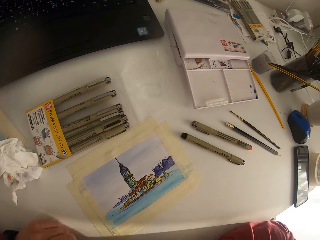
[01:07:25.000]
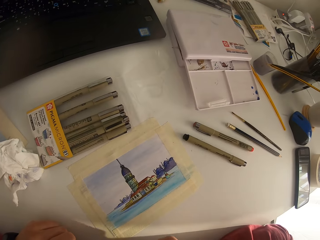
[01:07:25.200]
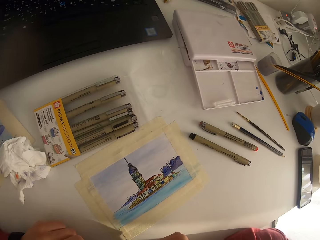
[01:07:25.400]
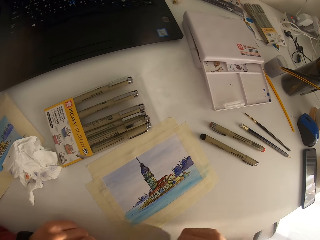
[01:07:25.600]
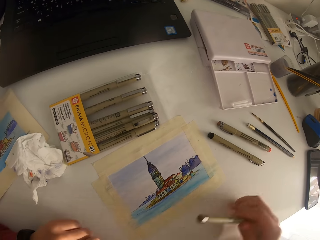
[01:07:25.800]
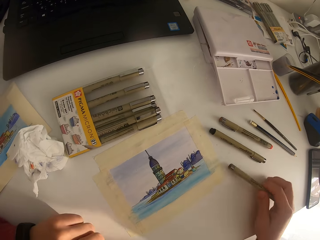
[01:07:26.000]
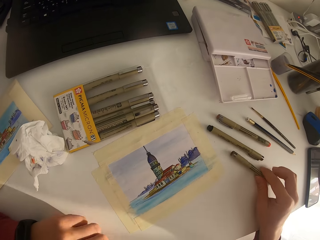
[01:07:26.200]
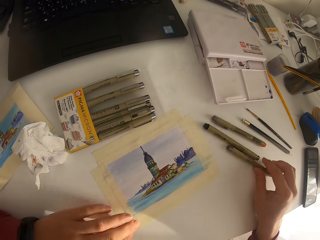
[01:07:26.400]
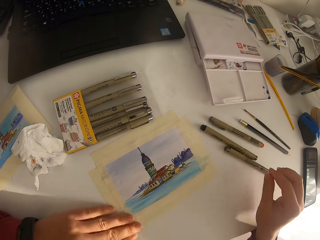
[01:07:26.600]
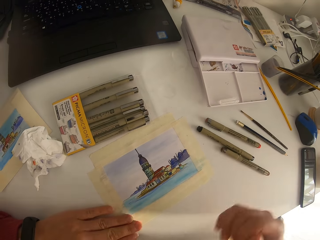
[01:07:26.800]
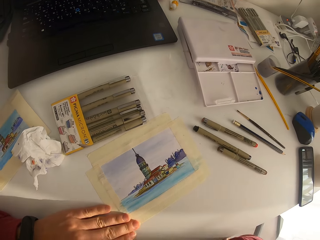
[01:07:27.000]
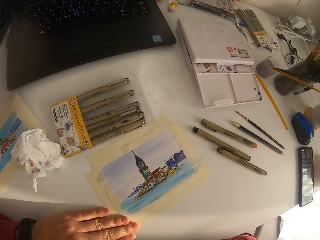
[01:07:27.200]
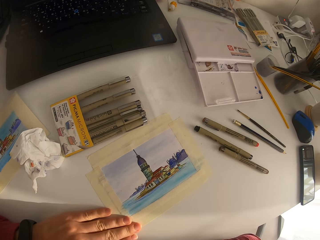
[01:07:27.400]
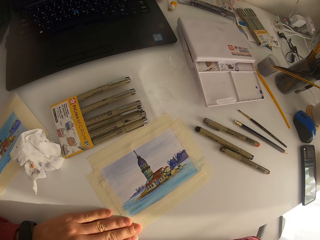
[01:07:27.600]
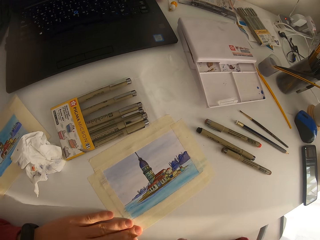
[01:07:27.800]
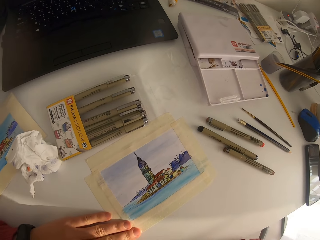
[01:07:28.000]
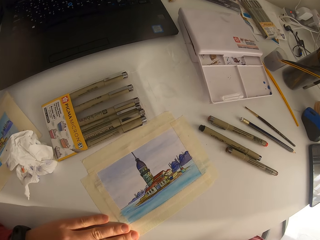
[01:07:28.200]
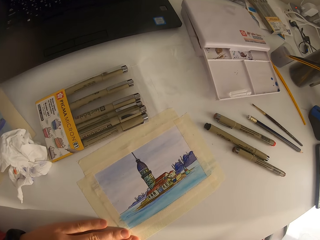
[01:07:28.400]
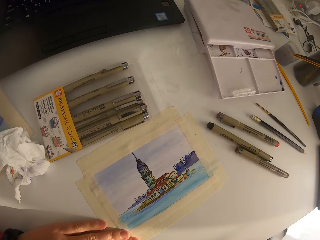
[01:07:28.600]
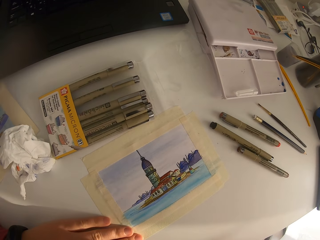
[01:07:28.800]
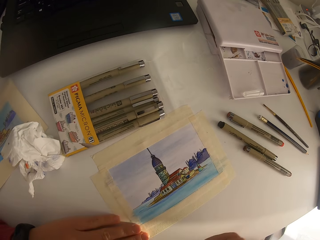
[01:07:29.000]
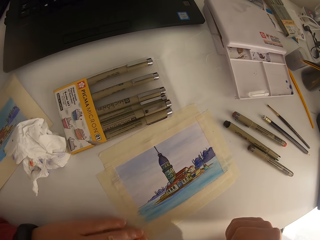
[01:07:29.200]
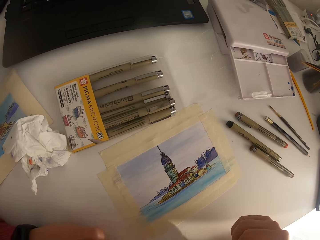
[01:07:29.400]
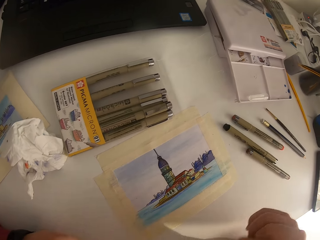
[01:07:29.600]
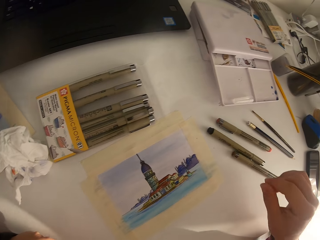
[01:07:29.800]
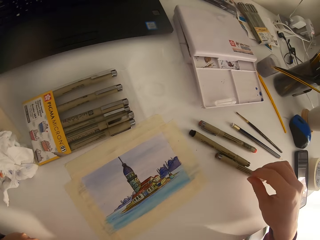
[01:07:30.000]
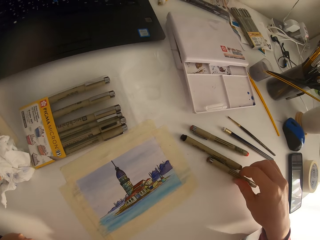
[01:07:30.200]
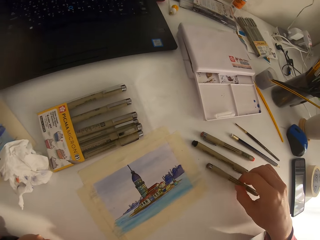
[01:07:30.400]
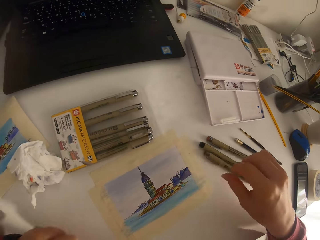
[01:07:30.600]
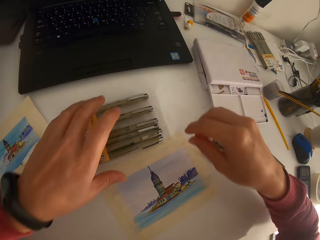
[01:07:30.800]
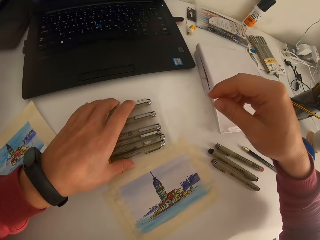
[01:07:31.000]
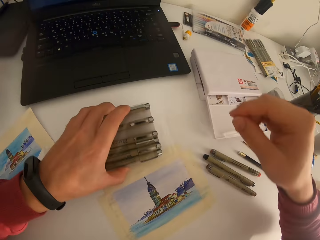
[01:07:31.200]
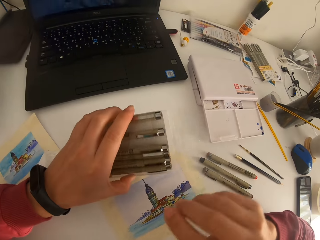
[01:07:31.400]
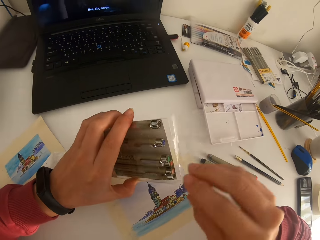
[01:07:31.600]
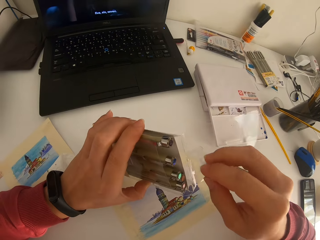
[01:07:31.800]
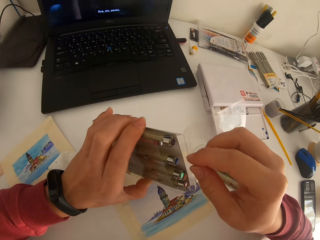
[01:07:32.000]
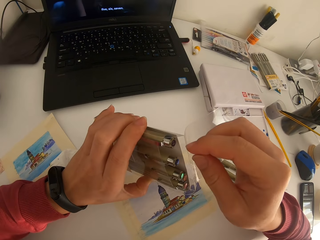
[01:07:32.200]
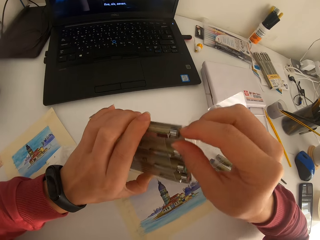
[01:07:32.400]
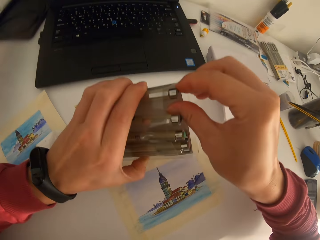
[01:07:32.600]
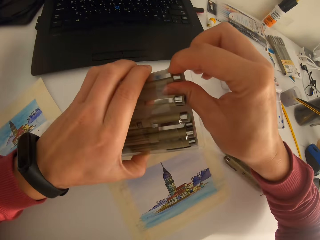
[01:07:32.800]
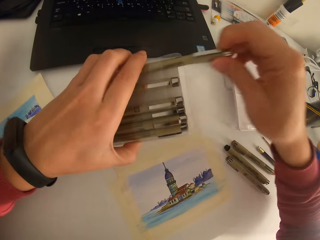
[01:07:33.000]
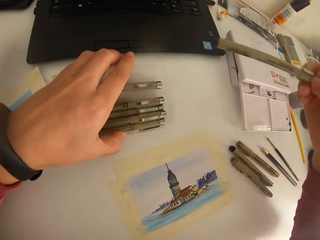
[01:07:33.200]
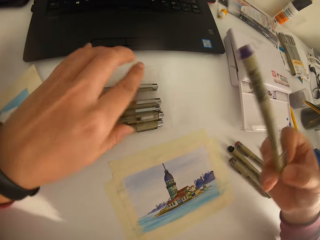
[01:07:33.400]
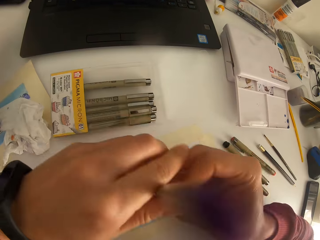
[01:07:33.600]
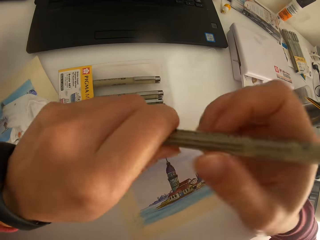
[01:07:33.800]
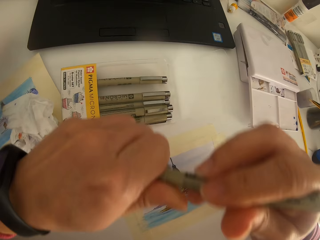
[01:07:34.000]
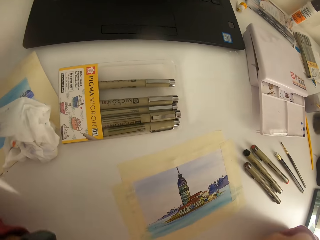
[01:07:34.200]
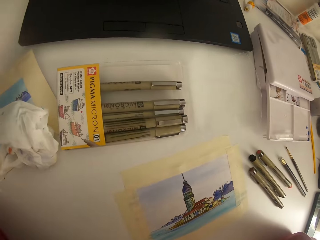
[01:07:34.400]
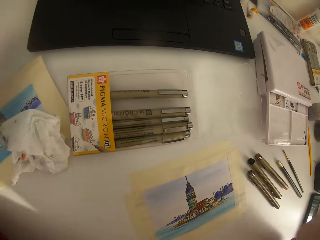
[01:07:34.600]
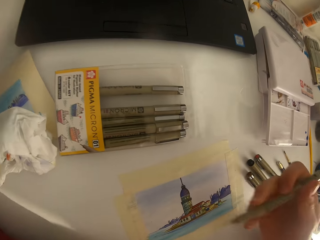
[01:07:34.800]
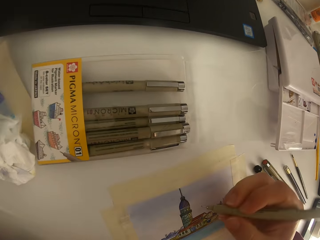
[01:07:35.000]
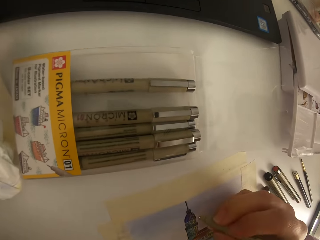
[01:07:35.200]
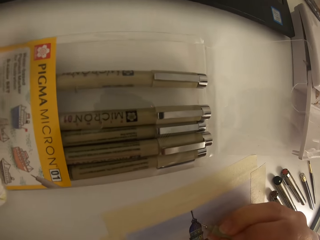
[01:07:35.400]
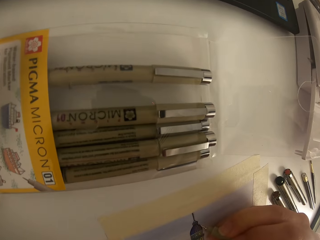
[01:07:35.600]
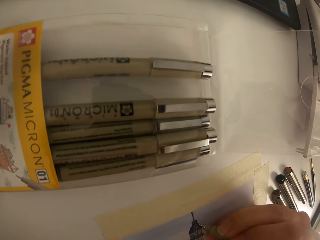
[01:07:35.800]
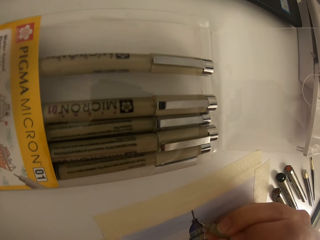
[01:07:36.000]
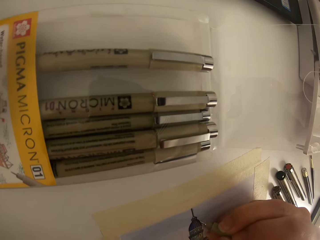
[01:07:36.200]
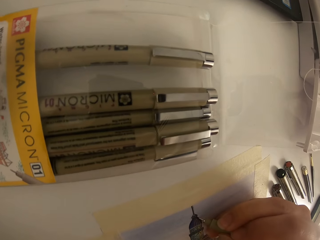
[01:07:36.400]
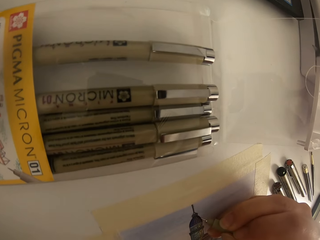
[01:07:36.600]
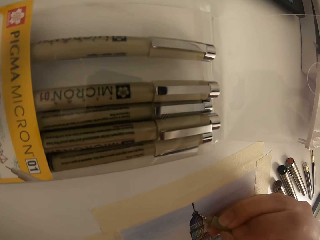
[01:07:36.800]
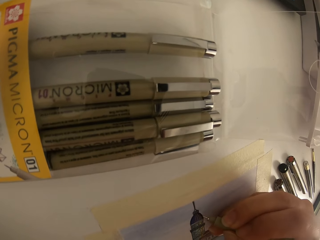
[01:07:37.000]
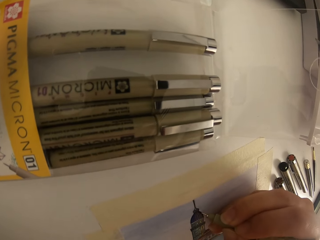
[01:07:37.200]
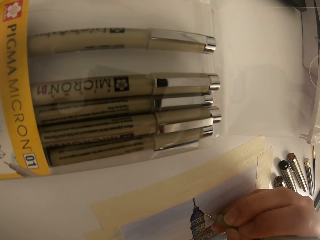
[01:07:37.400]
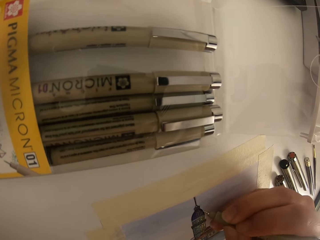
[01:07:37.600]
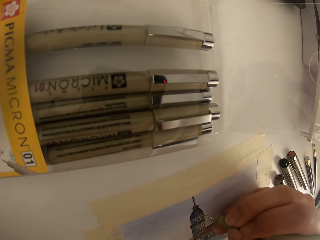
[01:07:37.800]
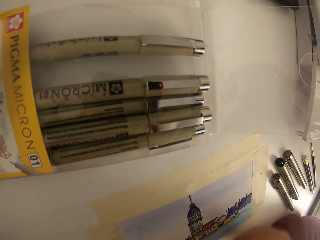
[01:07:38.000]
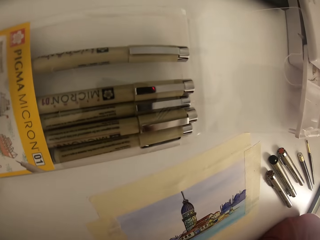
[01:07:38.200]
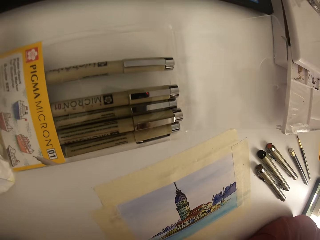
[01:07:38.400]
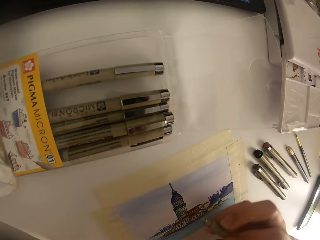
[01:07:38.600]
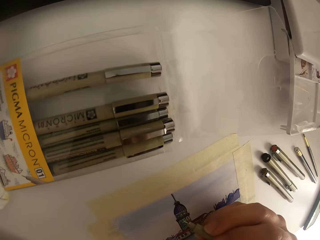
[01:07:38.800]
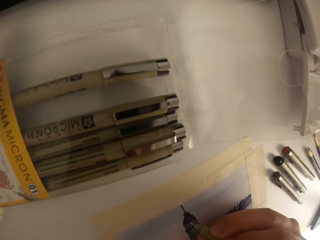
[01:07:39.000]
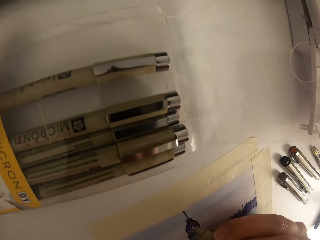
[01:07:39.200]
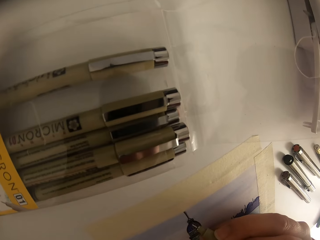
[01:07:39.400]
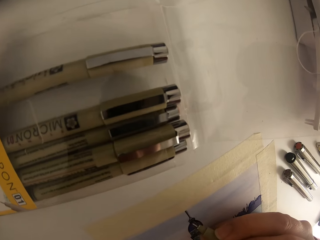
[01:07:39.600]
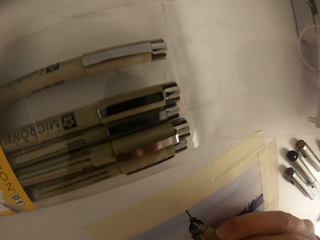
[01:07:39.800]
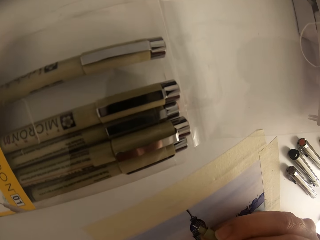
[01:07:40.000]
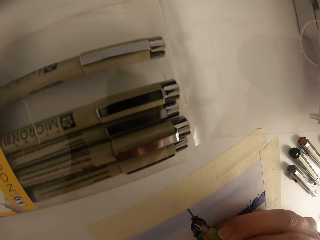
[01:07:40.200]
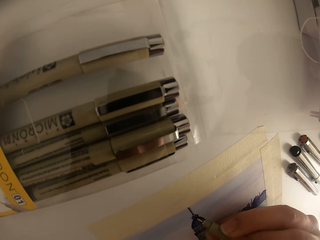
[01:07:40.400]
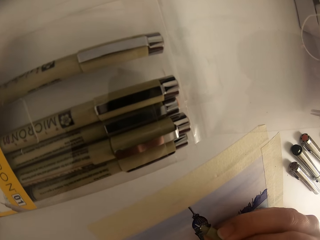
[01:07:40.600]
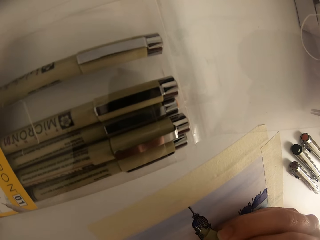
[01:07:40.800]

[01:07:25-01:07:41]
The camera wearer puts the drawing pen on the table. They look around. They pick a drawing pen. They pick up a set of drawing pens. They pick one drawing pen from the set. They stop drawing. They draw on the paper.

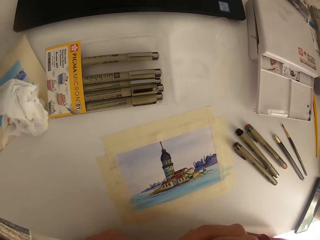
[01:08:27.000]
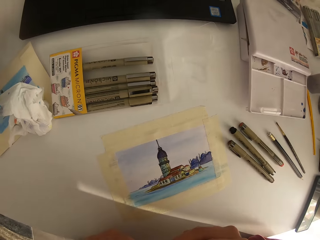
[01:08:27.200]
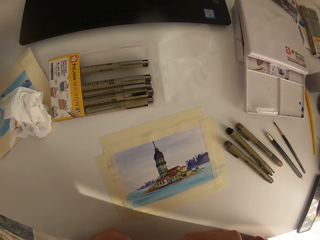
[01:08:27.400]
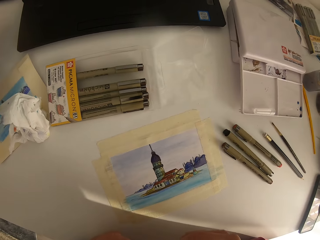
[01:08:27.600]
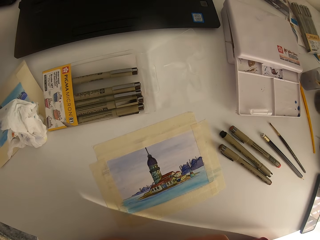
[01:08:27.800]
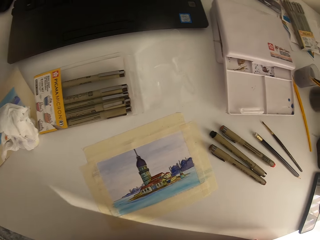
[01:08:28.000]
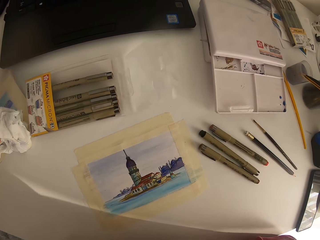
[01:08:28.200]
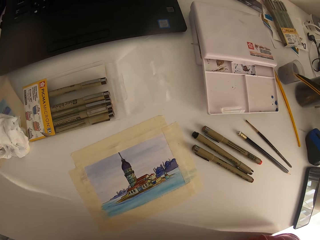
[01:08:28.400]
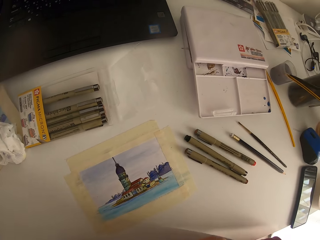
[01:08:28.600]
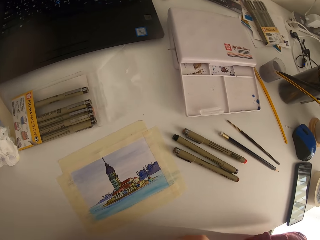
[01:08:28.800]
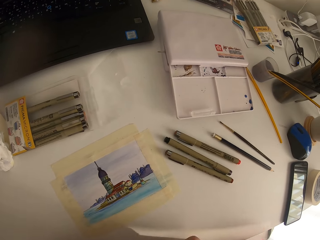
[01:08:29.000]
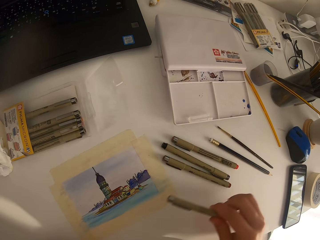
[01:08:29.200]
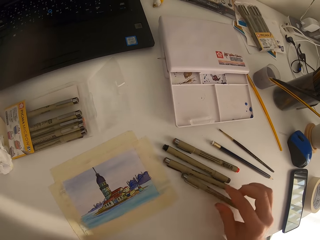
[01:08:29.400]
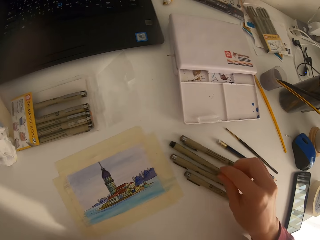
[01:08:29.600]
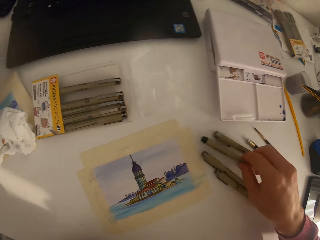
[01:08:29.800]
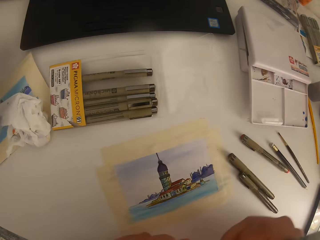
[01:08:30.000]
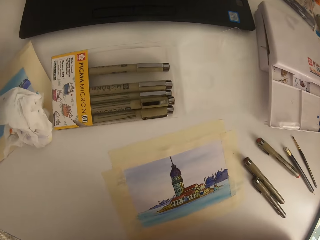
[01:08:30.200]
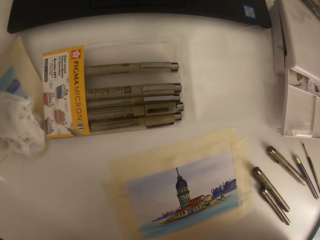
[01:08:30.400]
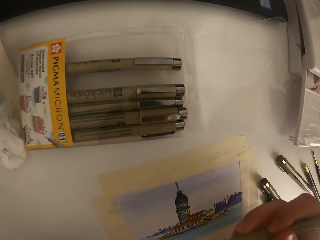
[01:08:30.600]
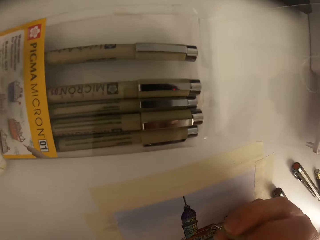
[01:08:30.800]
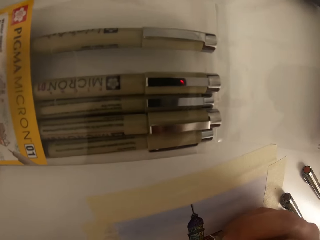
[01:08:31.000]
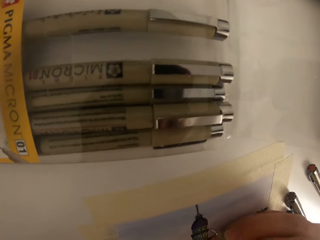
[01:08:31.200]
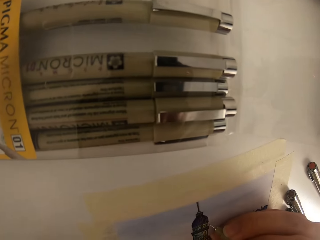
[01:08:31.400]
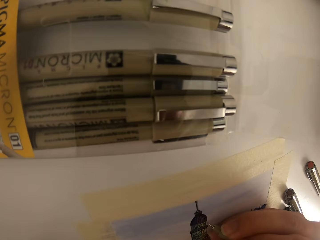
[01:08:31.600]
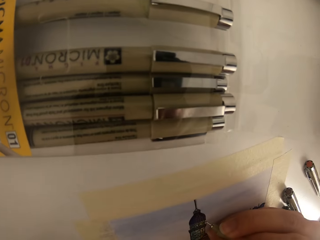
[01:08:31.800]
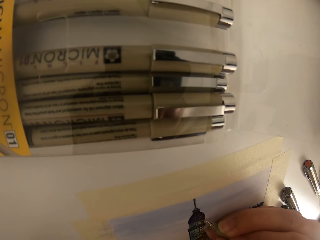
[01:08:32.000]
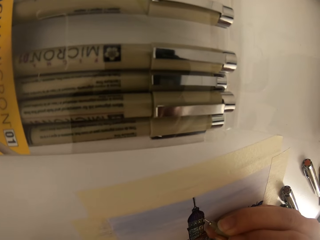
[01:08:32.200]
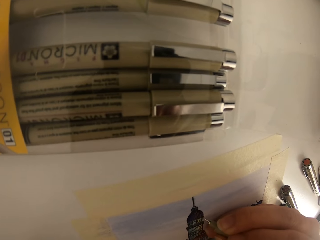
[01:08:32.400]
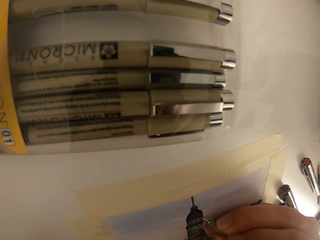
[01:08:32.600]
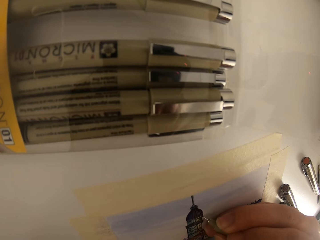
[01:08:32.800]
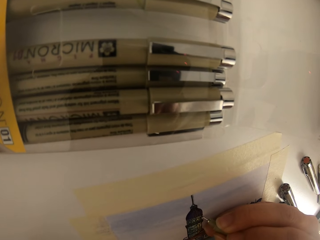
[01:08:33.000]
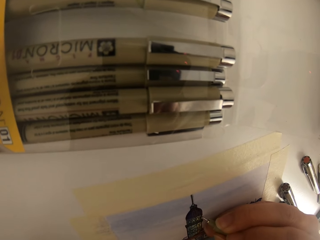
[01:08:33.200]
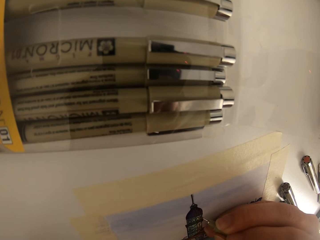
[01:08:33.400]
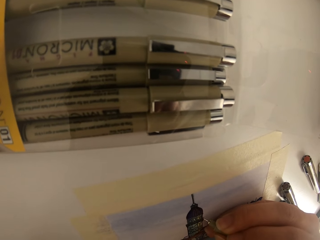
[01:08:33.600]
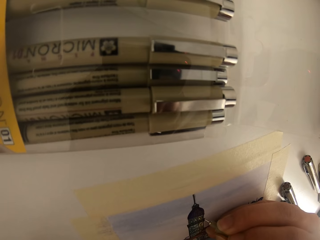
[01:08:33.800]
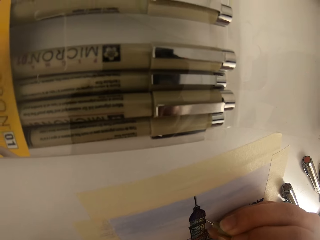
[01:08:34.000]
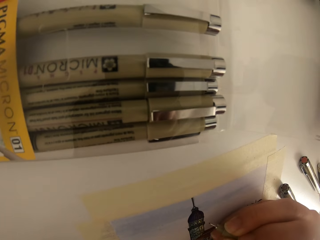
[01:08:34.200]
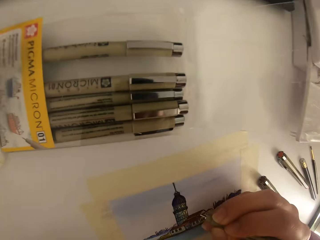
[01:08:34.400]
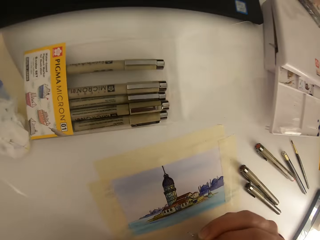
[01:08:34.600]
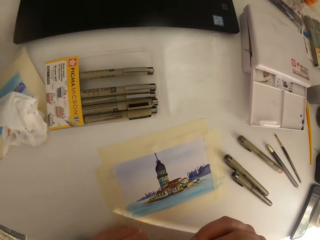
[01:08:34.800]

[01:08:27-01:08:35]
The camera wearer stops drawing. They pick a drawing pen. They draw a picture.
